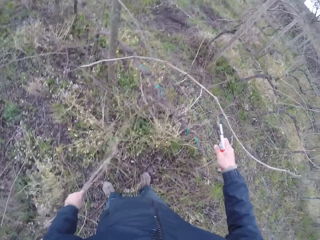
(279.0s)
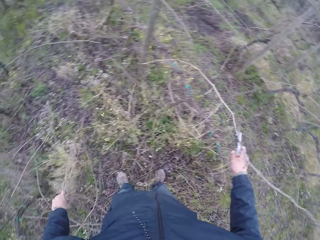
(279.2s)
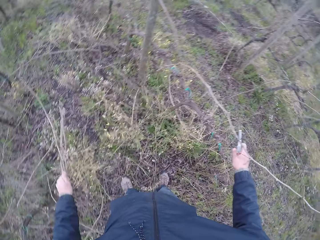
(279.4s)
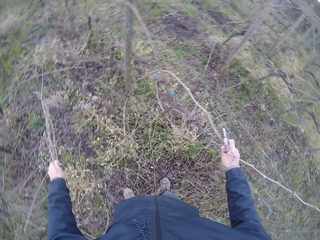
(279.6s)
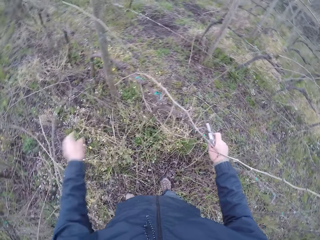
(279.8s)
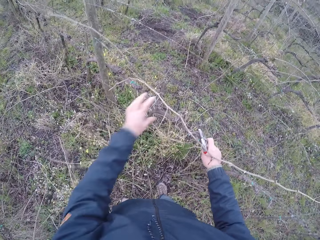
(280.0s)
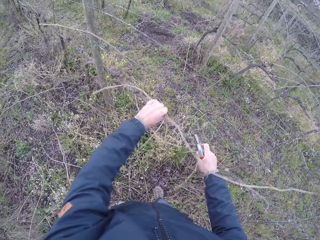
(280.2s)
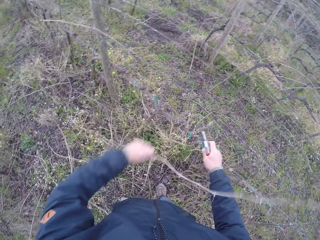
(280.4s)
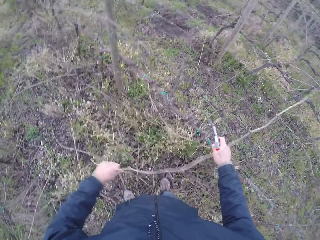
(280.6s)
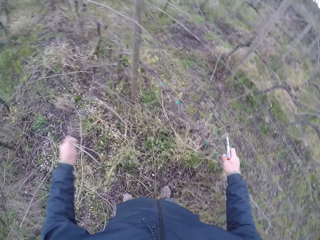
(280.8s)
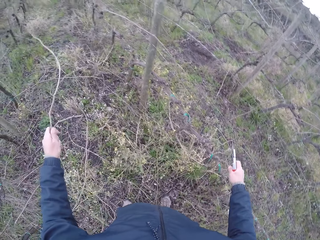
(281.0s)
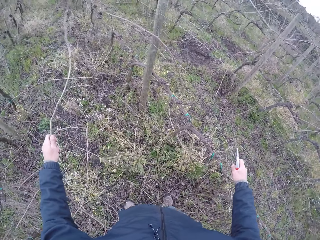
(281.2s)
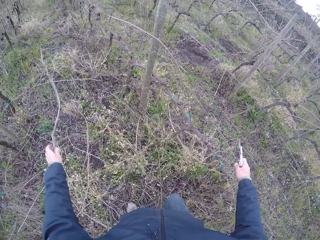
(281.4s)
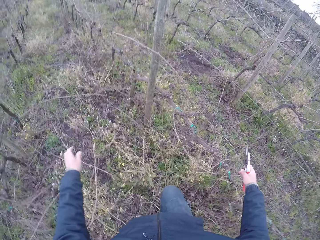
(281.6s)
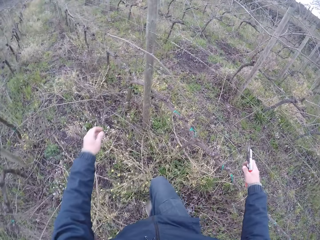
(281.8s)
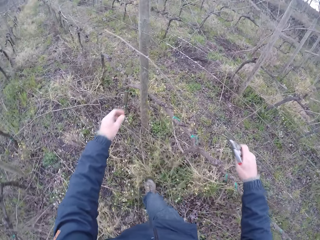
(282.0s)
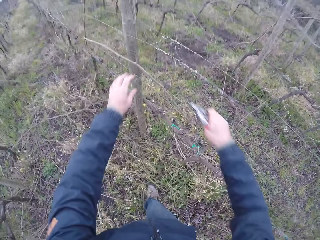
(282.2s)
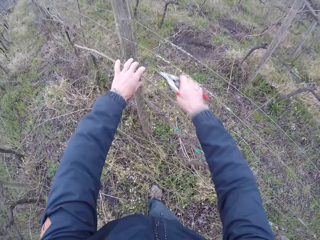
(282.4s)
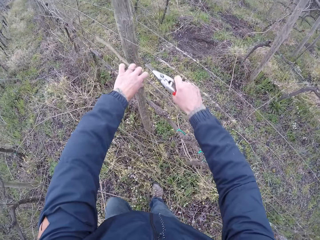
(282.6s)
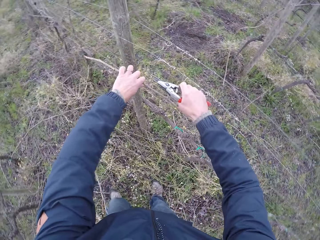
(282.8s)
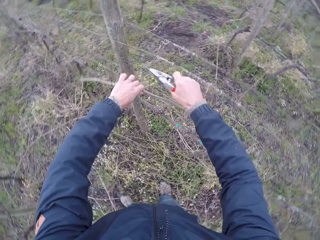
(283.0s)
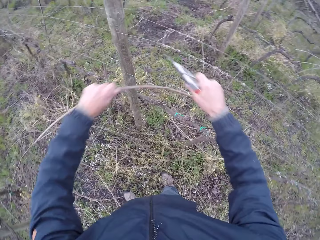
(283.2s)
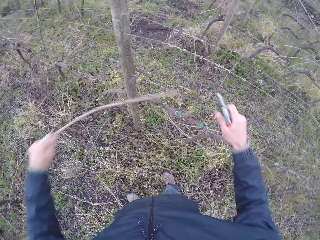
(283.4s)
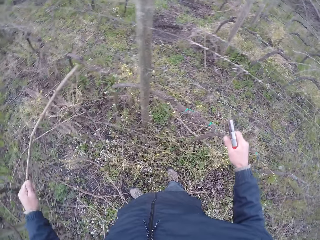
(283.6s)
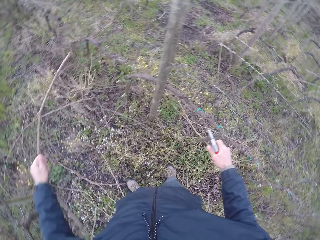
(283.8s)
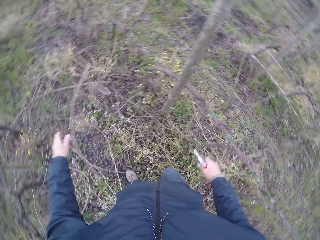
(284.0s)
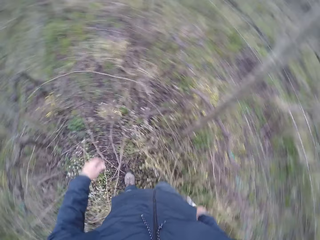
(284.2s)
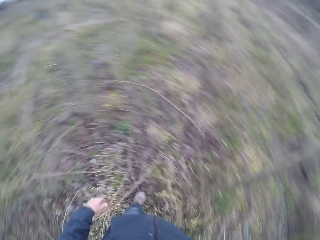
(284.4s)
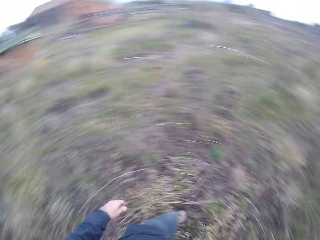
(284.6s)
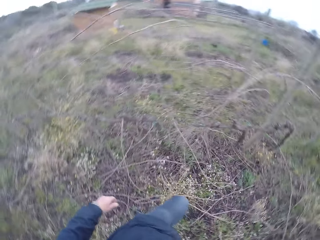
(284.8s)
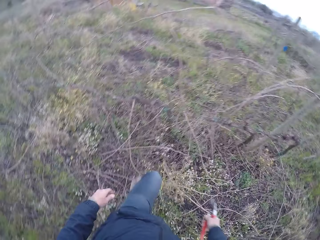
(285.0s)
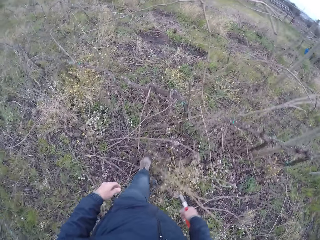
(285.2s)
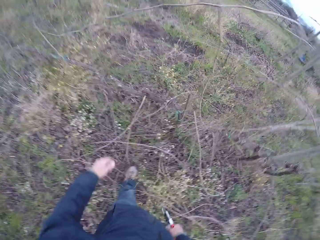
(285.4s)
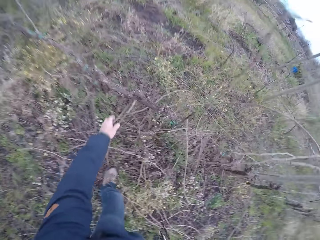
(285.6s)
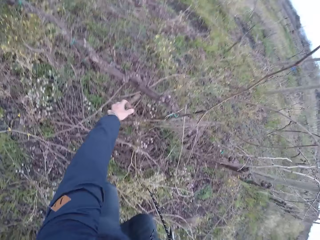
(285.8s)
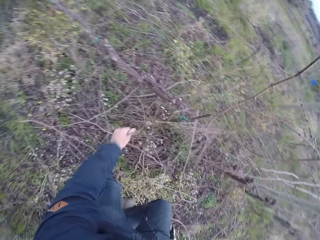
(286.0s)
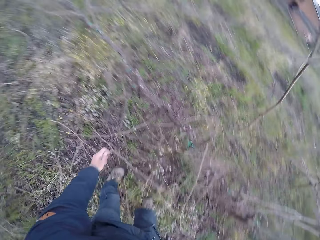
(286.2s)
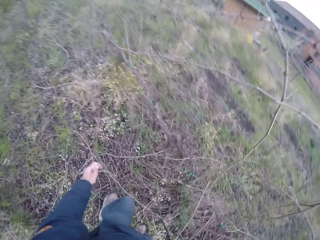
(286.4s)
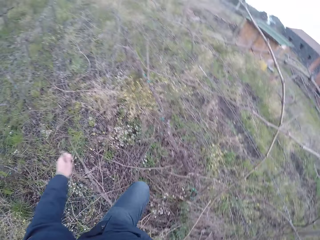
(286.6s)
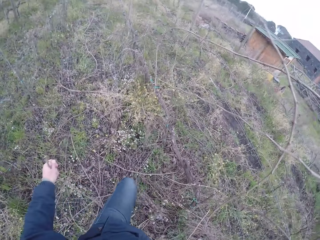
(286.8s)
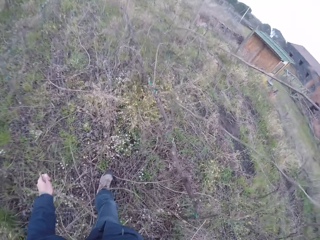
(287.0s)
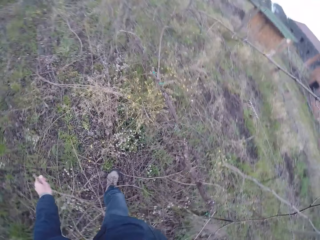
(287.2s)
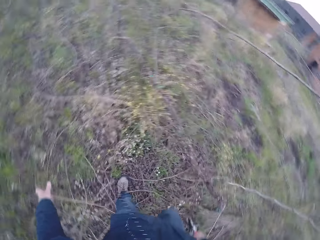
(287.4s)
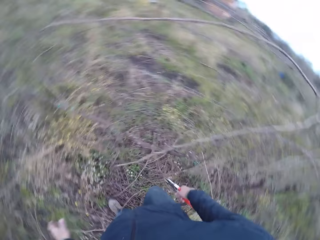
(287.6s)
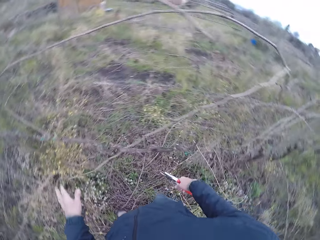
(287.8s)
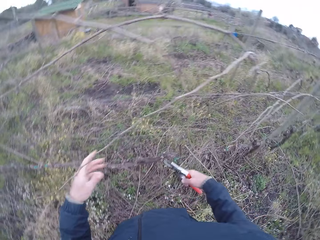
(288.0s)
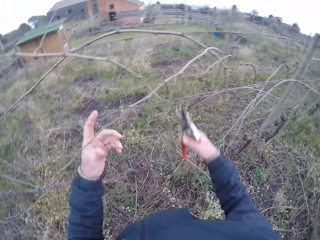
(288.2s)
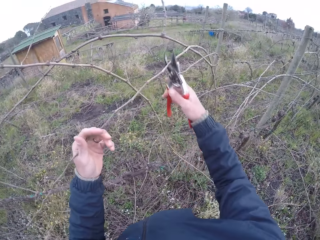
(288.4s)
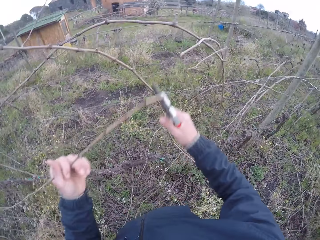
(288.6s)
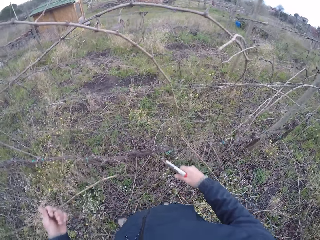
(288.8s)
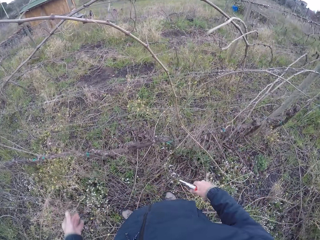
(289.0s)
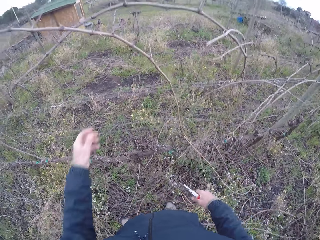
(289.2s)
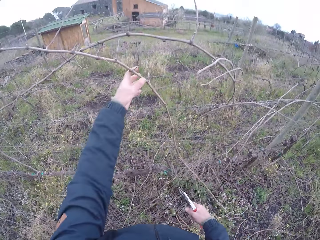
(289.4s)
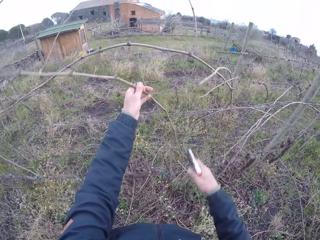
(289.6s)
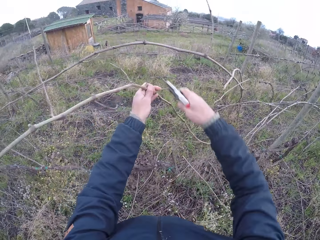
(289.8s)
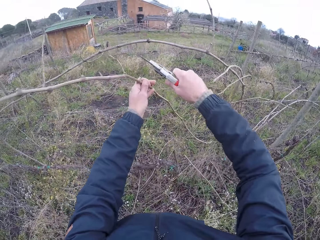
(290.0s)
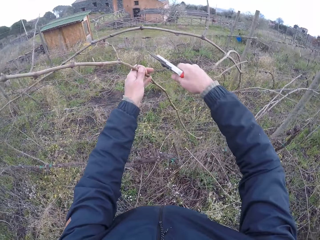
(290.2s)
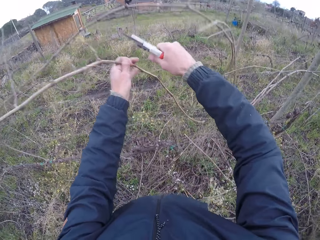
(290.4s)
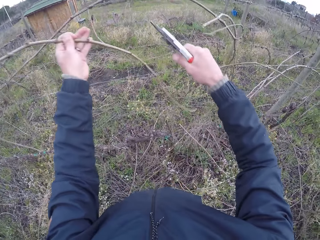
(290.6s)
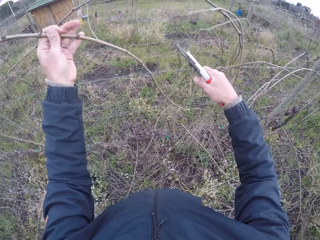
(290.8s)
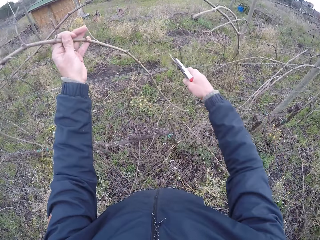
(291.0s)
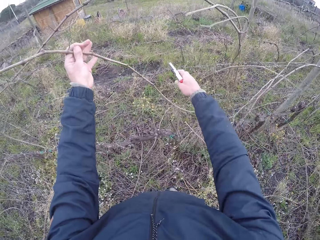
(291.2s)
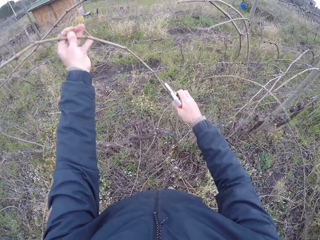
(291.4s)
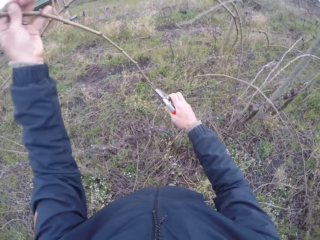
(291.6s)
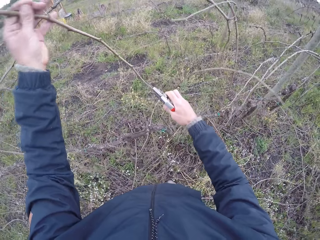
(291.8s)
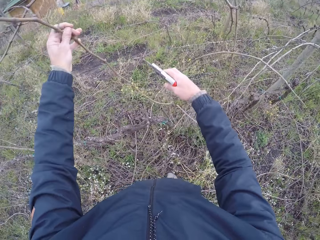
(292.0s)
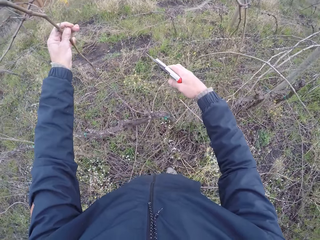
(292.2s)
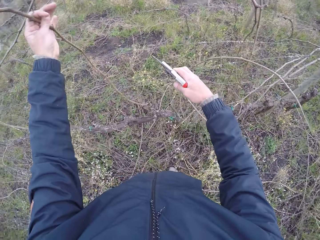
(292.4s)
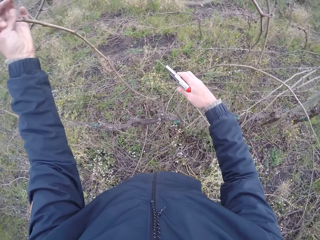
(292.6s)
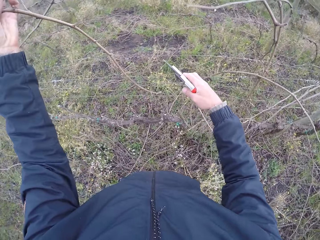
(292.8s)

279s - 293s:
The camera wearer holds the wire with his right hand. He drops the stick to the ground with his left hand. He pulls a stick from the mesh fence with his left hand. He drops the stick to the ground with his left hand. He pulls a stick from the mesh fence with his left hand. He drops the stick to the ground with his left hand. He walks around. He picks a twig from the ground with his left hand. He holds the twig in his left hand. He cuts the twig with the pair of pliers in his right hand. He throws the twig on the ground. He holds the twig in his left hand. He cuts the twig with the pair of pliers in his right hand.

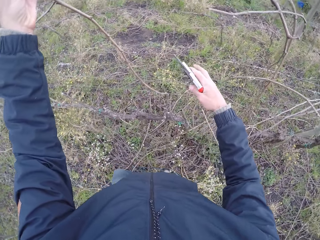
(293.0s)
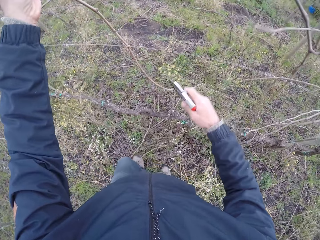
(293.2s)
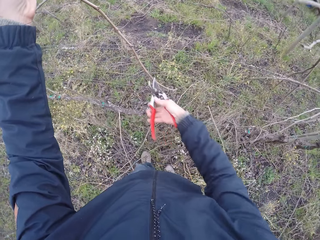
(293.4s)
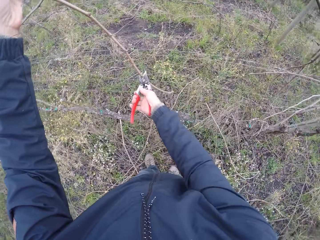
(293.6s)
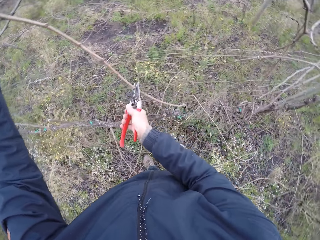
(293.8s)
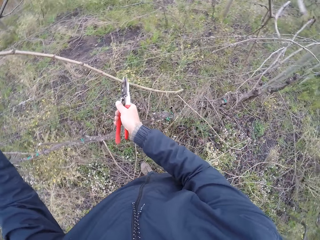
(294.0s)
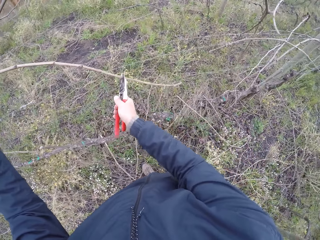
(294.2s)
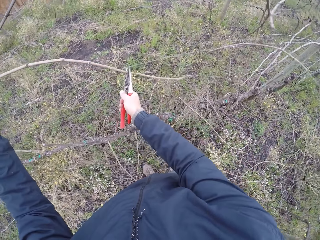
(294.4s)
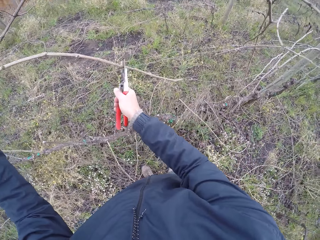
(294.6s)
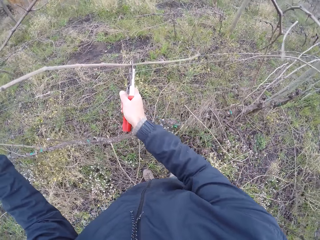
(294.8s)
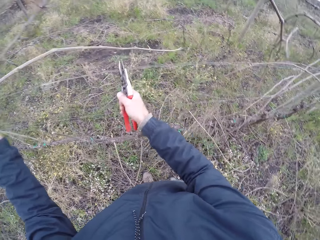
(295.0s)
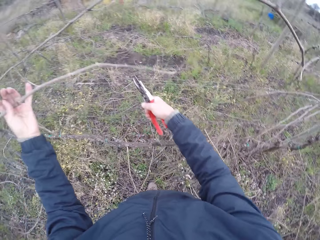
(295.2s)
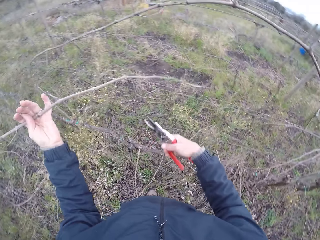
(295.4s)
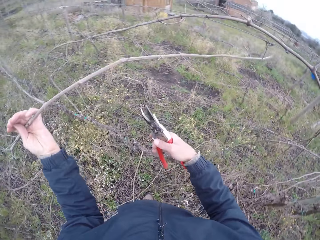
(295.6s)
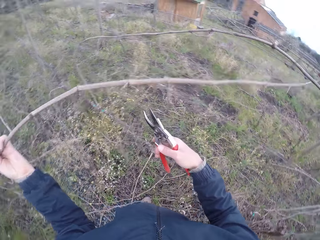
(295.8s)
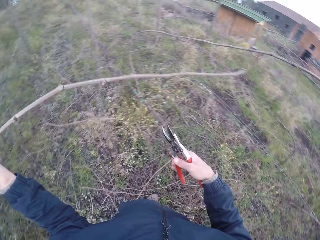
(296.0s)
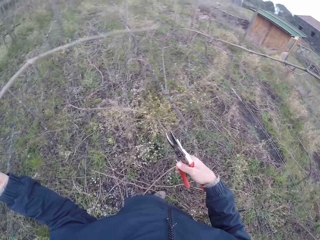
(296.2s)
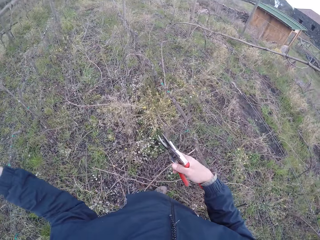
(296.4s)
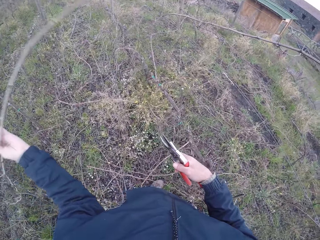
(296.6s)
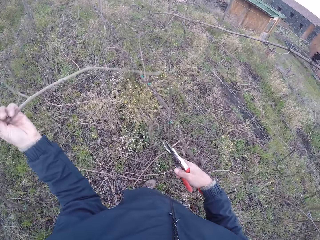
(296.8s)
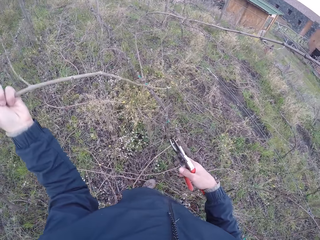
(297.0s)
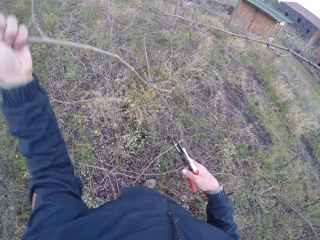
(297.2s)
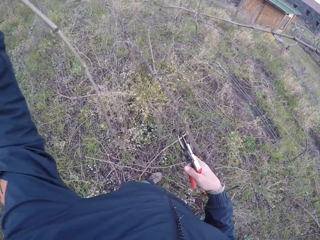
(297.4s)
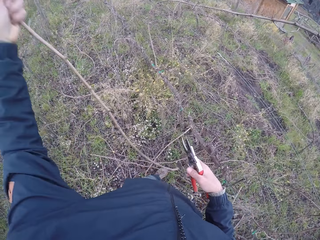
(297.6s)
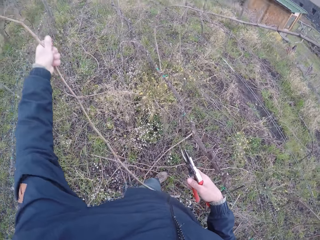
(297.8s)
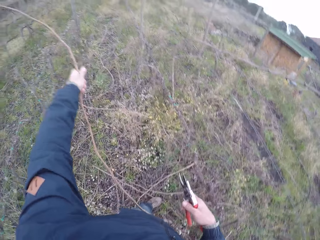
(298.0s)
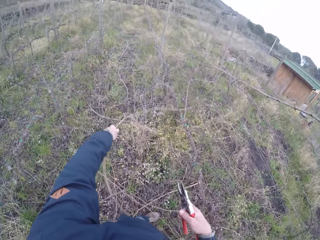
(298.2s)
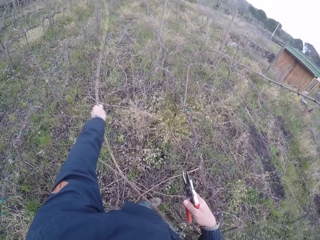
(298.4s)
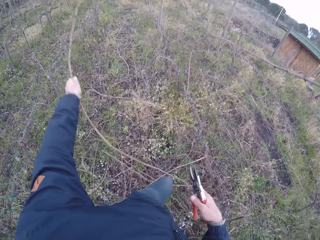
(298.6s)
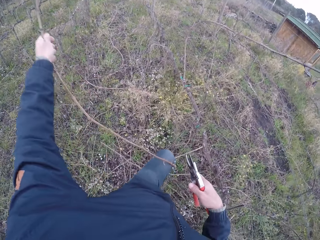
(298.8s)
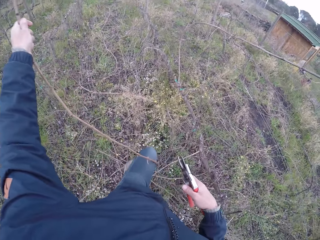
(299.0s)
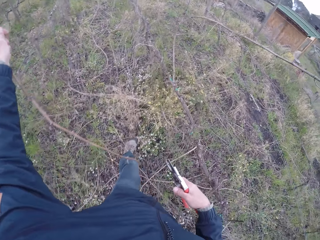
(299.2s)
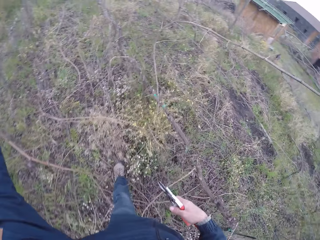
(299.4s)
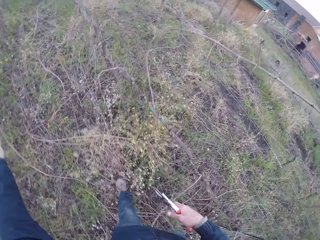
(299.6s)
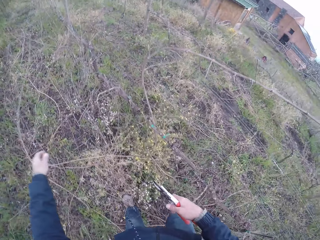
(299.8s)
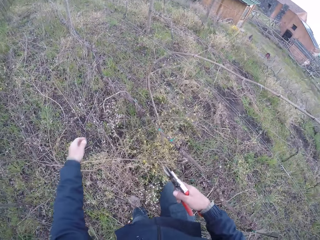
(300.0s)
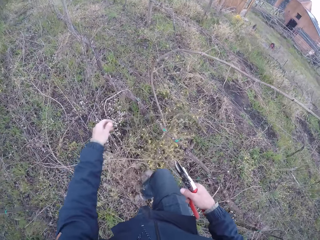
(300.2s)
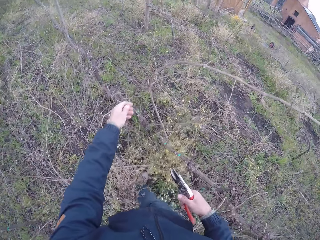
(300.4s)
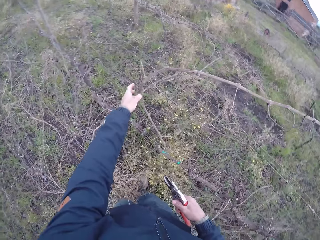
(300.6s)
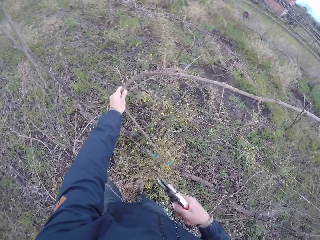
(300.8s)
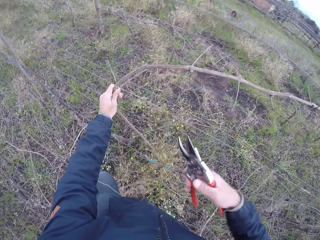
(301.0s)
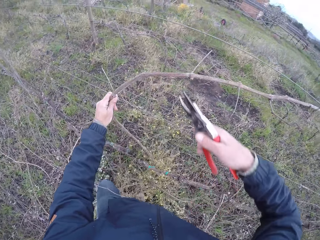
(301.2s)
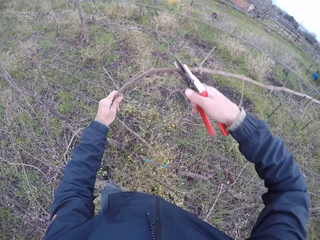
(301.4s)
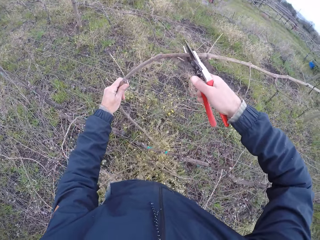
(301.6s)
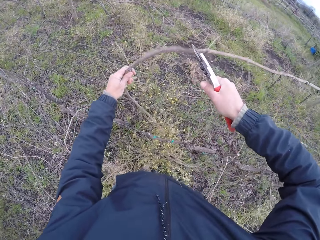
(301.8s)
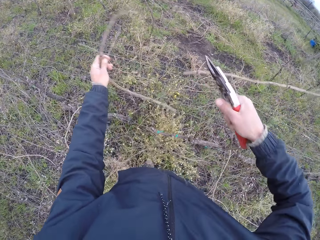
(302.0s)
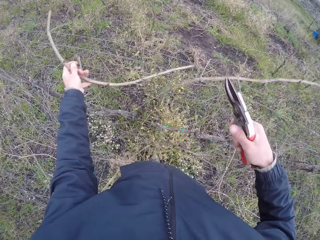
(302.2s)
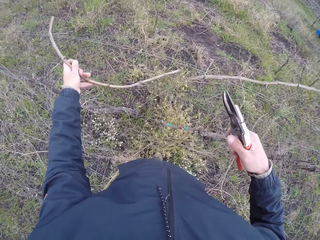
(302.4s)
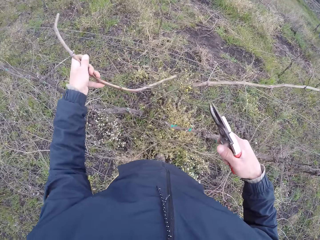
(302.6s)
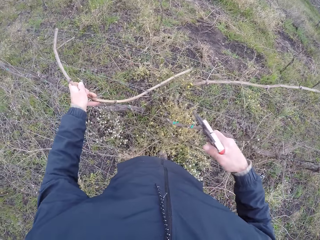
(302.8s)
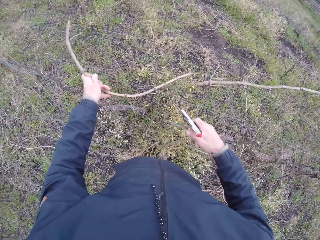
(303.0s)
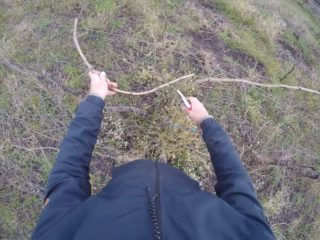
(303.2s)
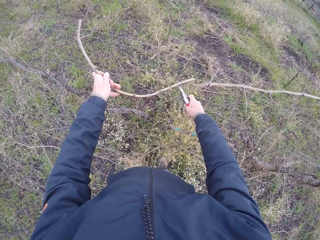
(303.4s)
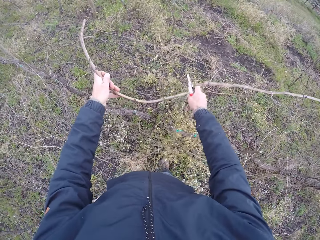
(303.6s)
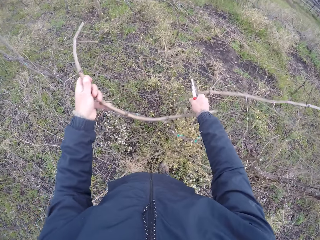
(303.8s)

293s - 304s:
The camera wearer grips the twig with the pair of pliers in his right hand. He holds the stick. He drops the twig on the ground with his left hand. He picks a twig with his left hand. He cuts the twig with the pair of pliers in his right hand.
